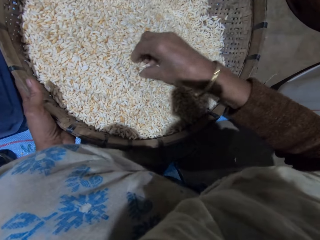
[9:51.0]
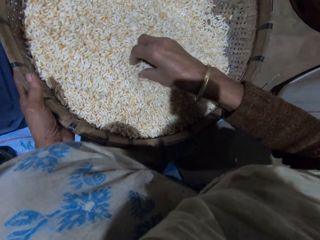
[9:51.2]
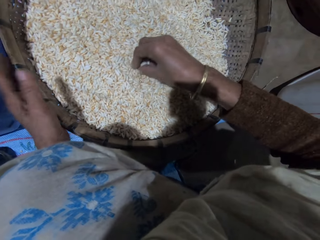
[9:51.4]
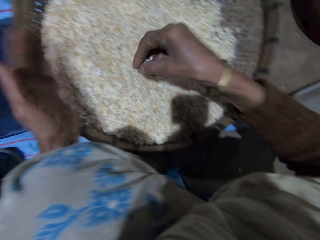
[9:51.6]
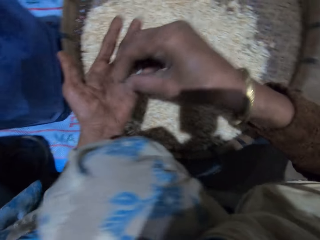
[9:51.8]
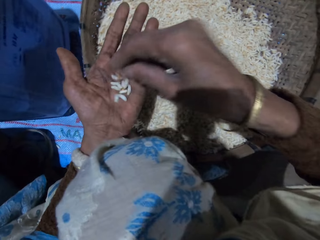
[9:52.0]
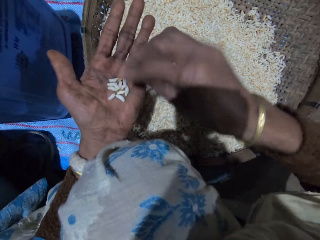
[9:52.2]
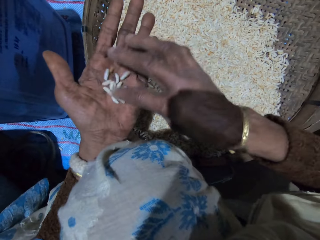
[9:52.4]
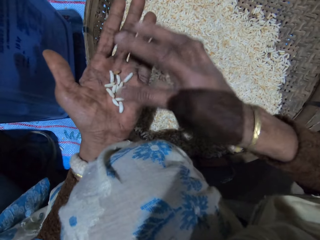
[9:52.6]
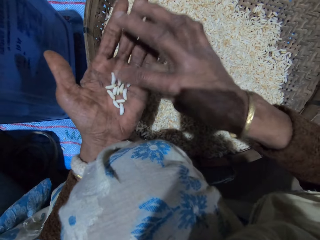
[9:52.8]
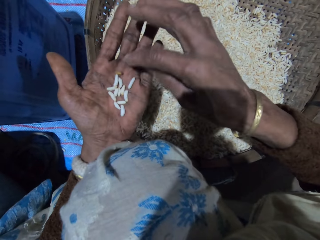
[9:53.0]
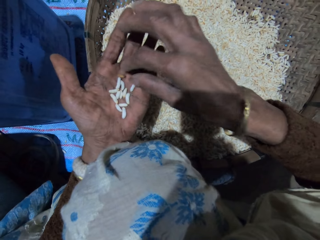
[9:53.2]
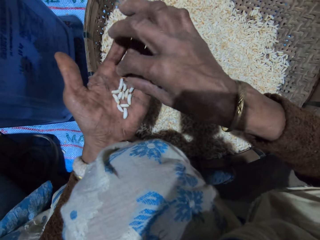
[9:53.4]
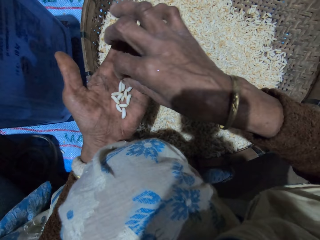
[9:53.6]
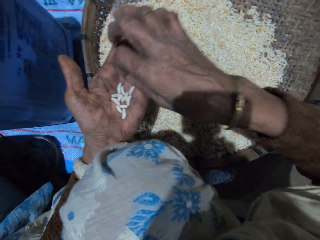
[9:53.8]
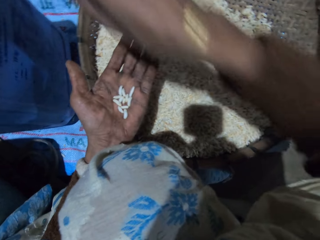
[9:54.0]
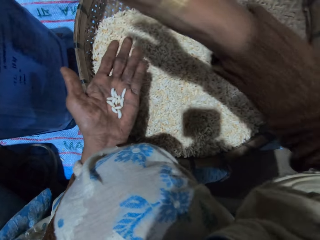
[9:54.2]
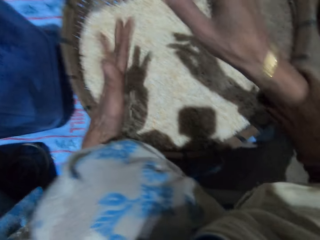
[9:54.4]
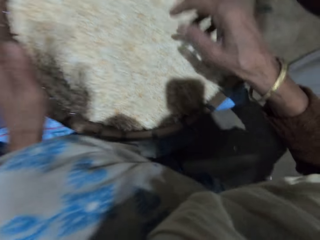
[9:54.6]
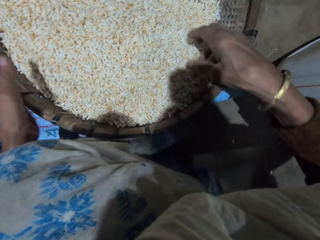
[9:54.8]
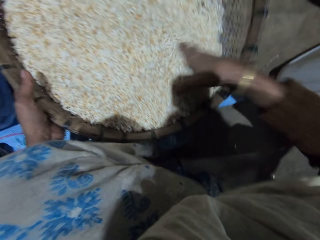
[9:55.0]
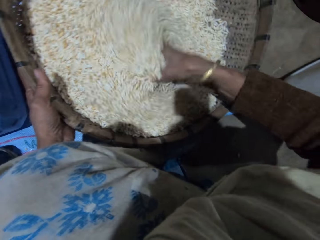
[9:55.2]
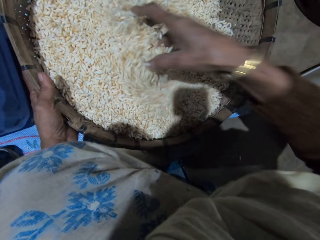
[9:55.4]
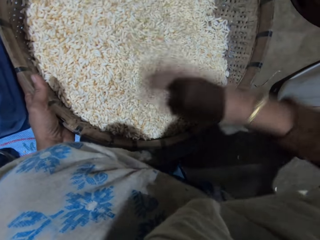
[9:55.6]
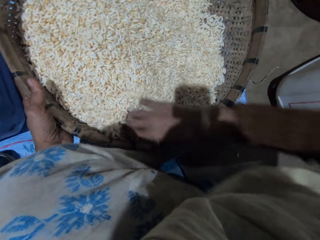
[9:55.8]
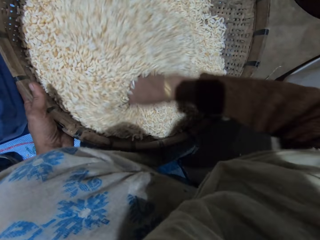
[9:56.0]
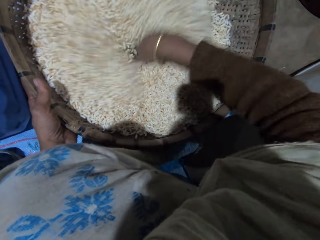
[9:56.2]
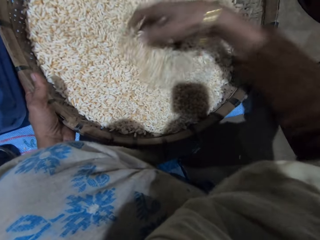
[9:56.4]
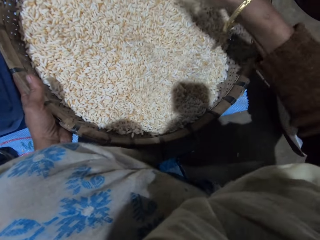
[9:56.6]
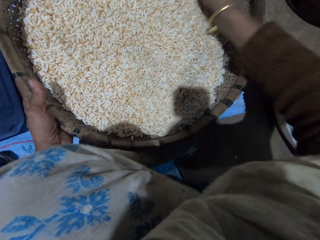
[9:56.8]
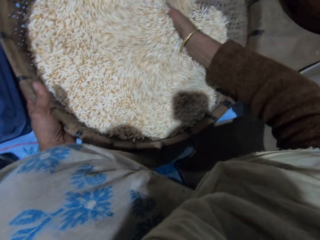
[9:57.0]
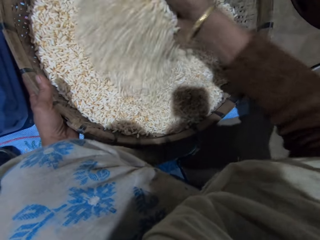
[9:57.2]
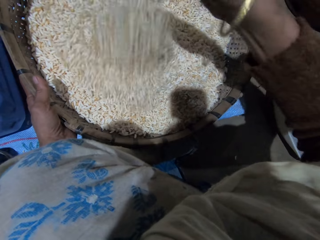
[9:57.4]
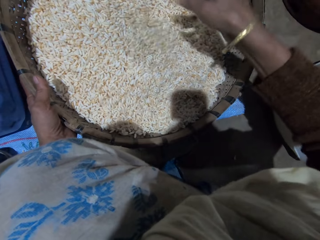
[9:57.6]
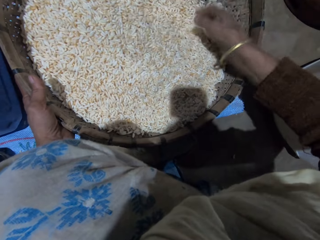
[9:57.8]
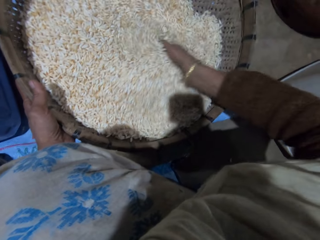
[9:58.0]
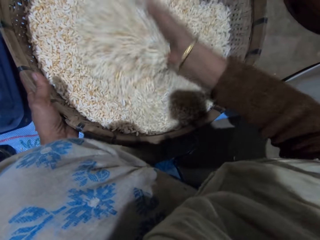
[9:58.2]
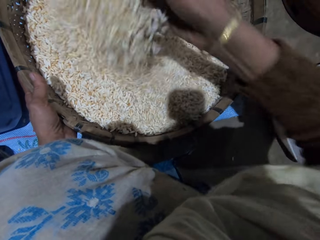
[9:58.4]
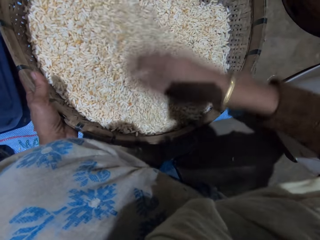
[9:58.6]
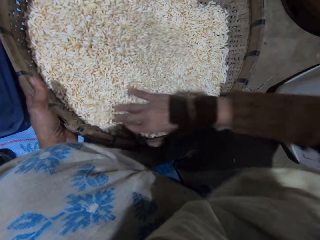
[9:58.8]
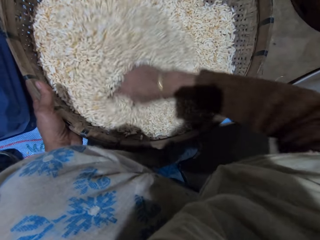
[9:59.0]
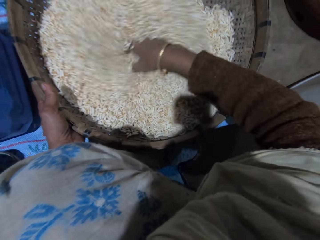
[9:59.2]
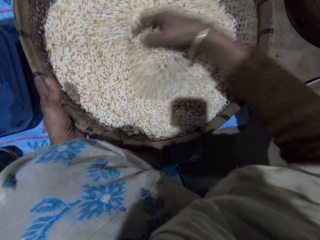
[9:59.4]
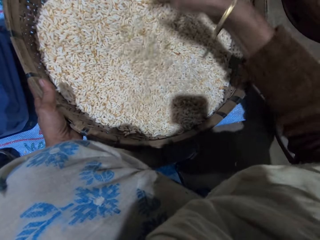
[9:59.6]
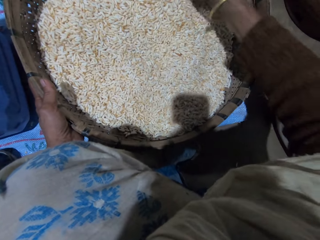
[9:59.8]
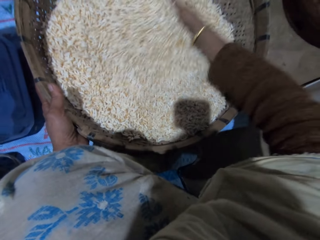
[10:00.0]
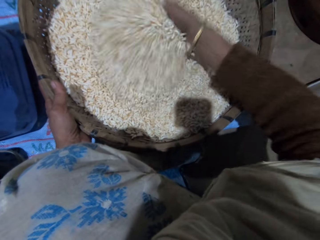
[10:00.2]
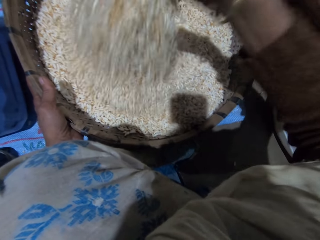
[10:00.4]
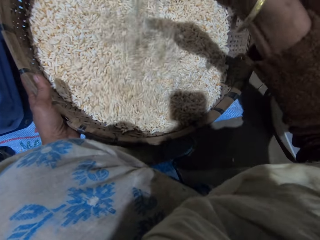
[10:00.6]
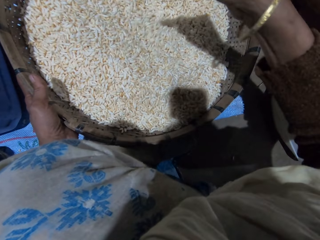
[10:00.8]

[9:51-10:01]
The camera wearer takes out some of the grains in the basket with her right hand. She drops the grains in her right hand on her left hand. She sorts the grains with the right hand. She turns the grains in her left hand with her right hand. She picks out dirt from the grains in her left hand with her right hand. She throws away the dirt in her right hand. She pours the grains in her left hand into the basket. She holds the basket with her left hand. She sorts the grains with the right hand. She turns the grains in the basket with her right hand.

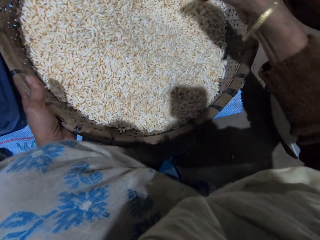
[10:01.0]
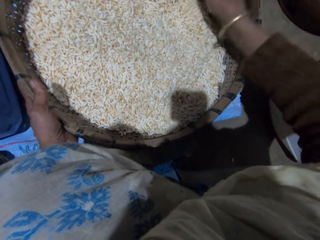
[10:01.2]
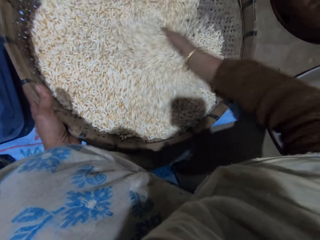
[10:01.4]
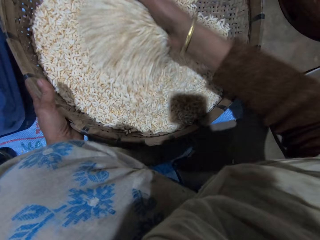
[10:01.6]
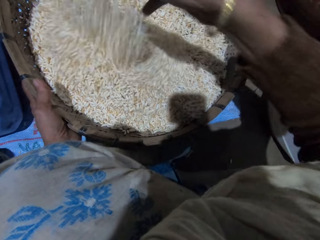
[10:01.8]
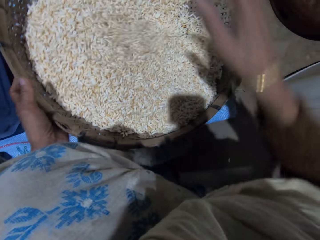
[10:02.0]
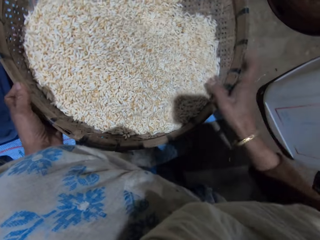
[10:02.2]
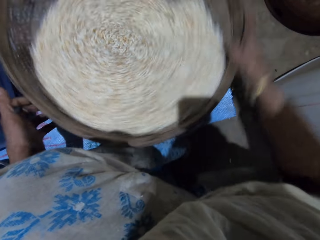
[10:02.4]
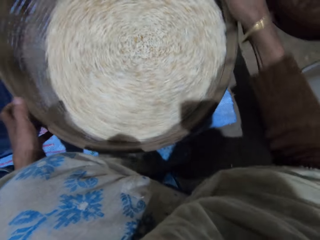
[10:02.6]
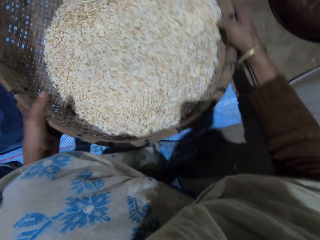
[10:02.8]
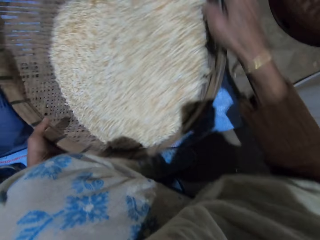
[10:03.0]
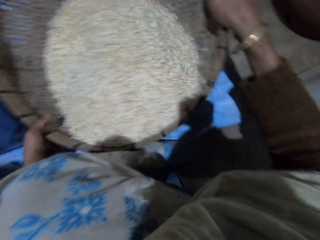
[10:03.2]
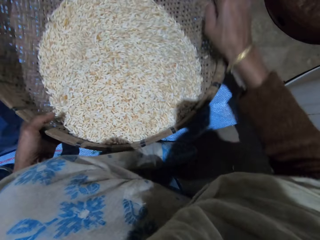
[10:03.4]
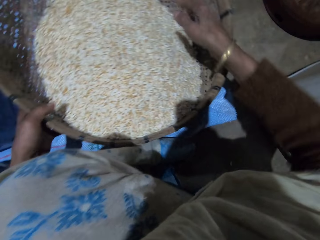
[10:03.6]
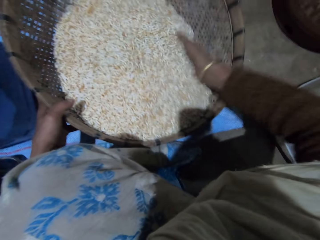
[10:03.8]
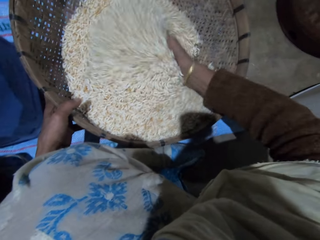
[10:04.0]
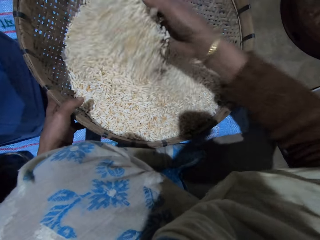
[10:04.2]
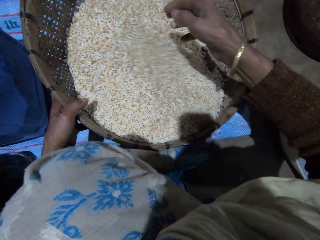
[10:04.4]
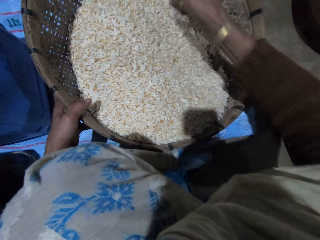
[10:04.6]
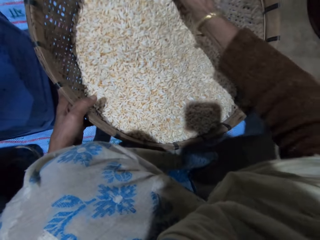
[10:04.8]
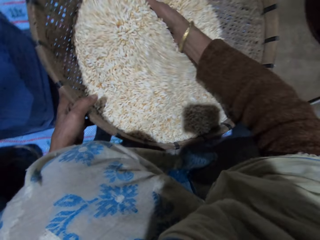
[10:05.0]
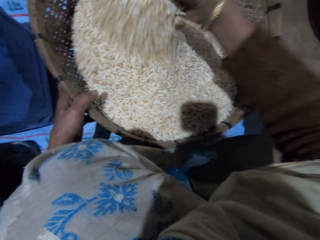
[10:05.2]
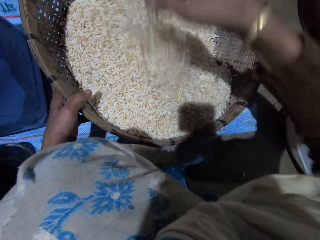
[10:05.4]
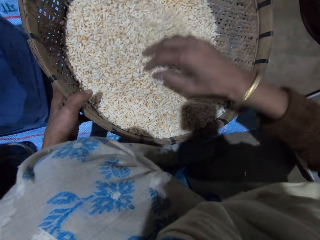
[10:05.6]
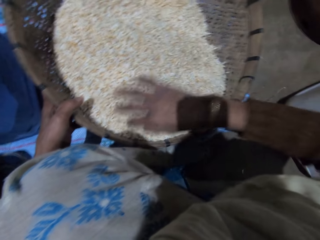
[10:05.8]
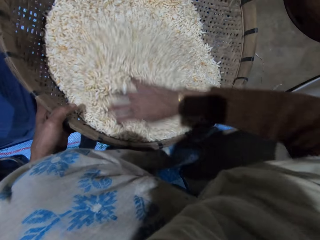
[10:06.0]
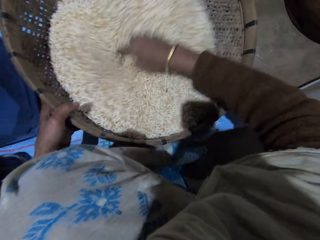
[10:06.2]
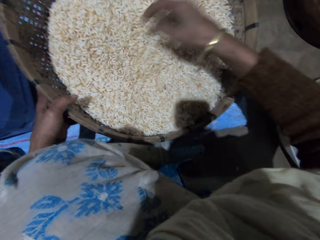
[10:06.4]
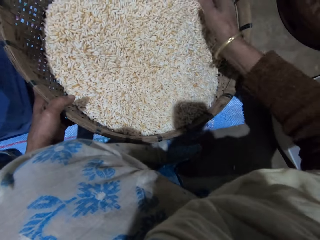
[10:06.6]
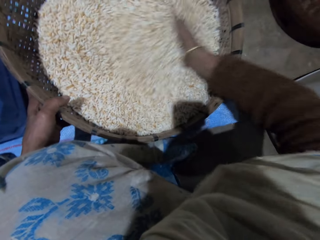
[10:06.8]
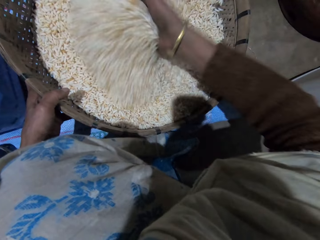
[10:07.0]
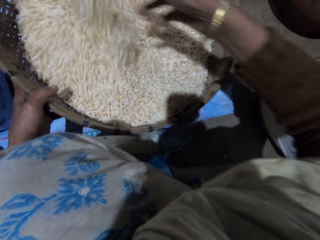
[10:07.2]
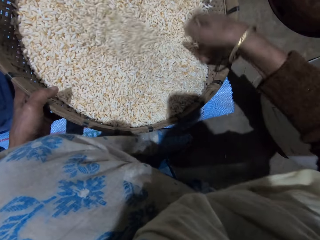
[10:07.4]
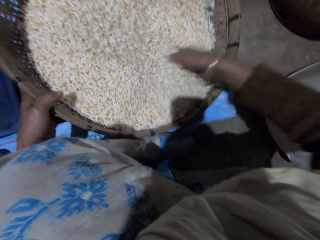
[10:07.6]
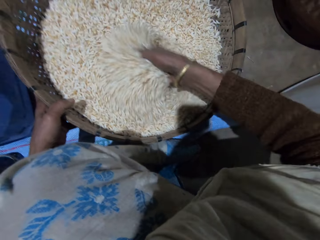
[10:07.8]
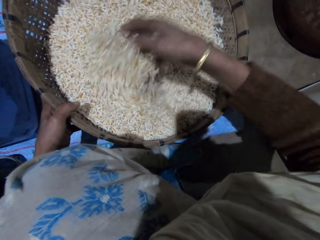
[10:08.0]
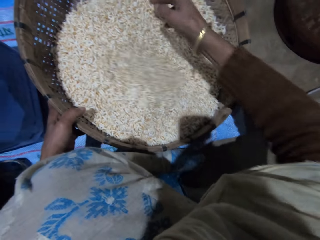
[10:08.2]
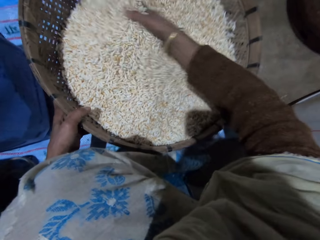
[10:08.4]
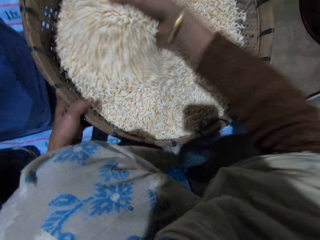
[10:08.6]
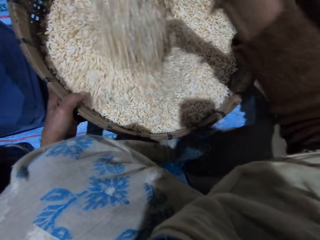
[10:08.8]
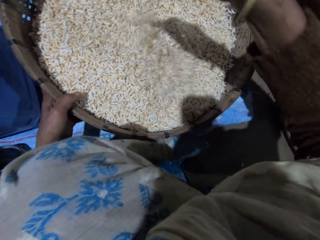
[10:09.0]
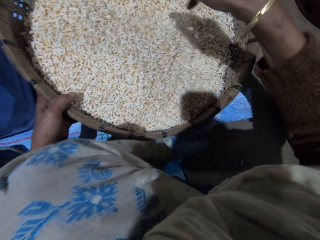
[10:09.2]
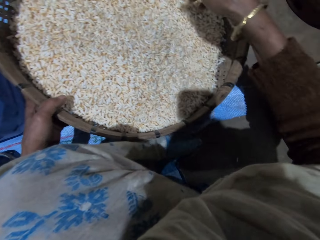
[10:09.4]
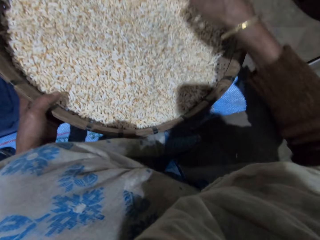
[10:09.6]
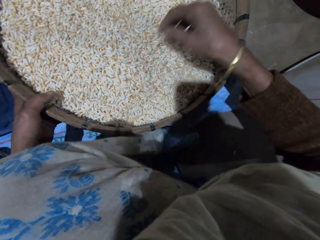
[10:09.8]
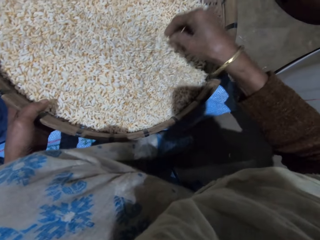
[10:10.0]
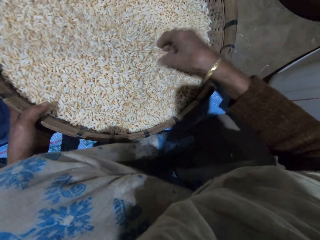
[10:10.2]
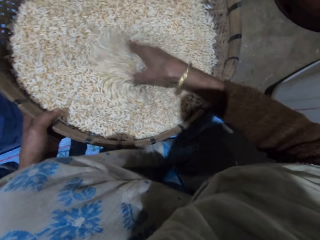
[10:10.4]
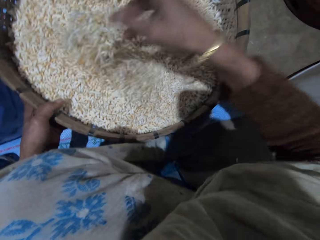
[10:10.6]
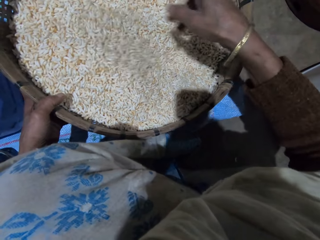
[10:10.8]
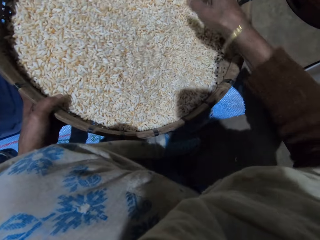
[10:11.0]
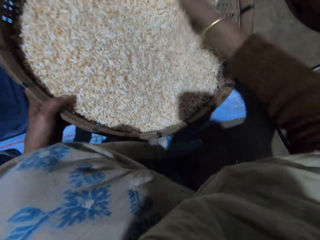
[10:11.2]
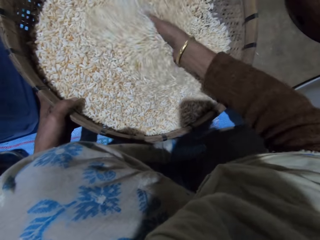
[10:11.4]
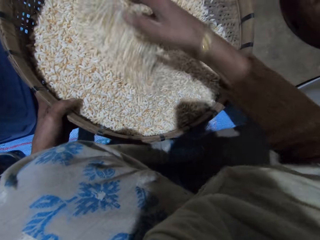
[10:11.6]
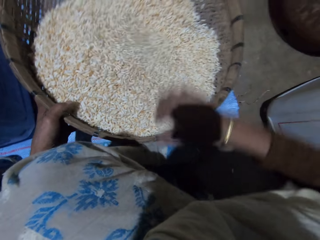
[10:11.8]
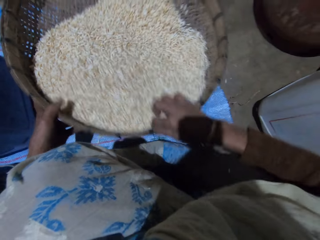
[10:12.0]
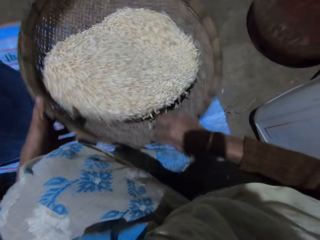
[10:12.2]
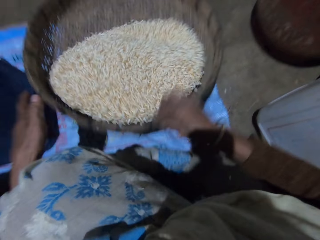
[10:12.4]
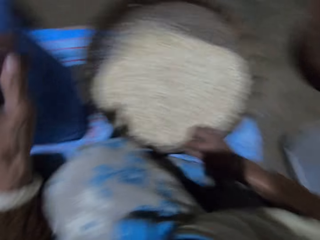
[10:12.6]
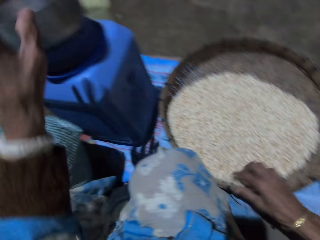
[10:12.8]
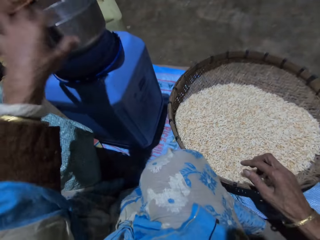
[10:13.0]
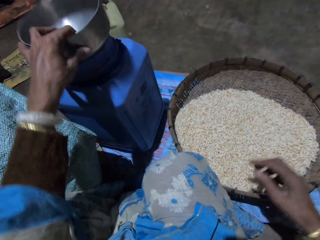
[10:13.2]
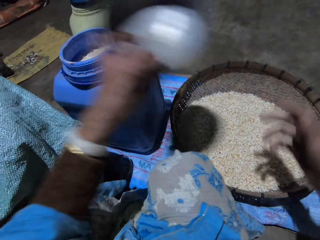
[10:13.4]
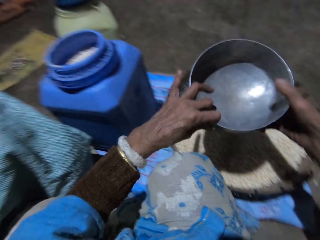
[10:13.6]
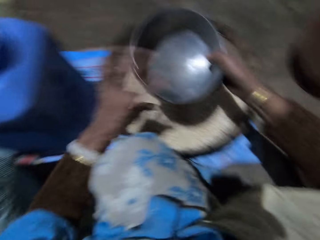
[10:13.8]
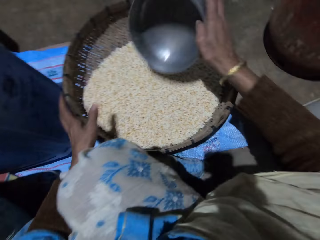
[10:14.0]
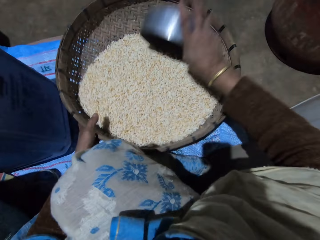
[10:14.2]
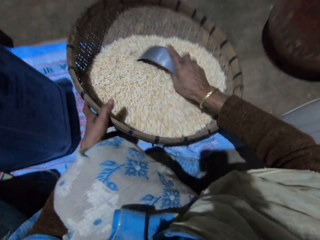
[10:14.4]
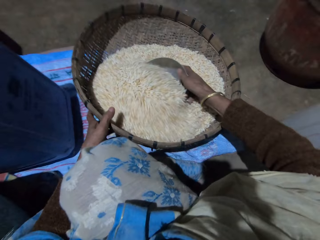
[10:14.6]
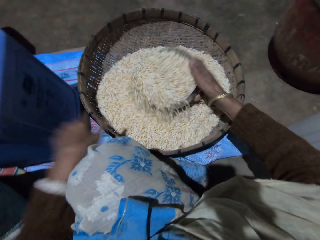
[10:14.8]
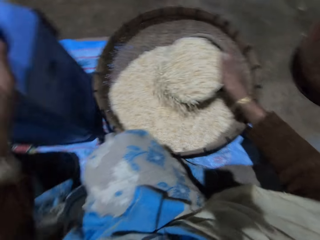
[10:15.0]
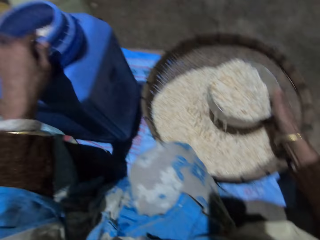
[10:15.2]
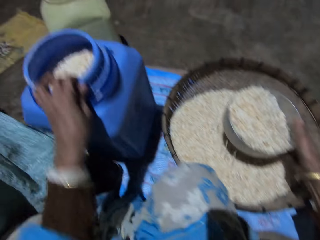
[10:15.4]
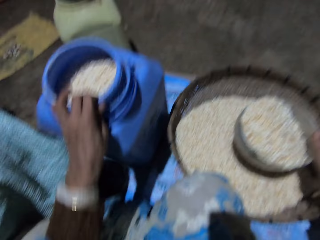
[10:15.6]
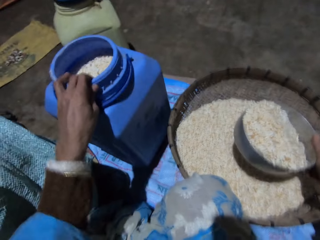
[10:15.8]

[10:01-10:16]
The camera wearer turns the basket with her right hand. She turns the grains in the basket with her right hand. She shakes the grains in the basket. She takes a stainless bowl or metal pot on a plastic container with her left hand. She holds the metal pot with her right hand. She holds the basket with her left hand. She tilts the basket. She scoops the grains in the basket with the bowl in her right hand. She tilts the vessel.
